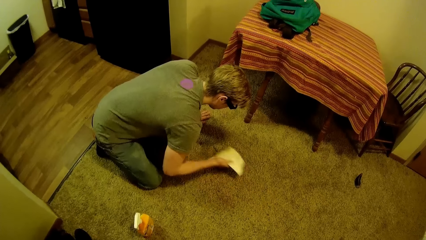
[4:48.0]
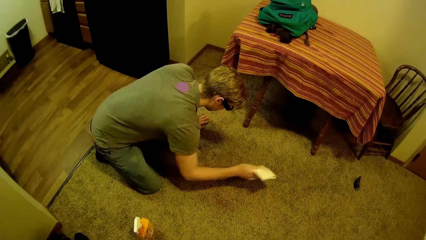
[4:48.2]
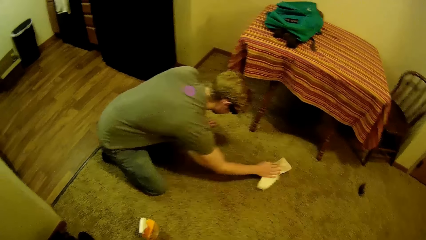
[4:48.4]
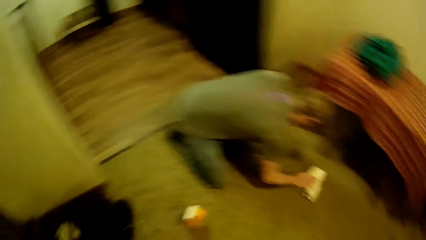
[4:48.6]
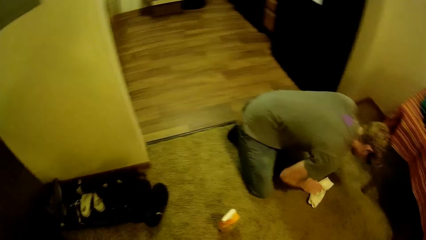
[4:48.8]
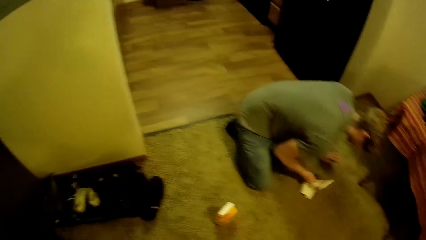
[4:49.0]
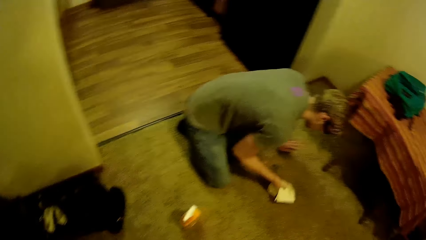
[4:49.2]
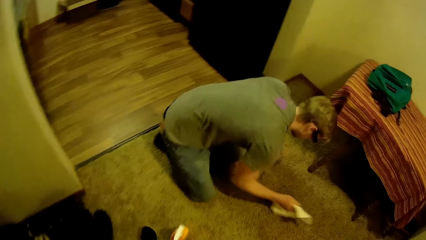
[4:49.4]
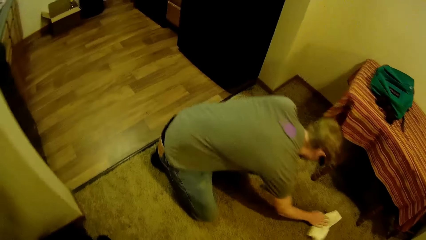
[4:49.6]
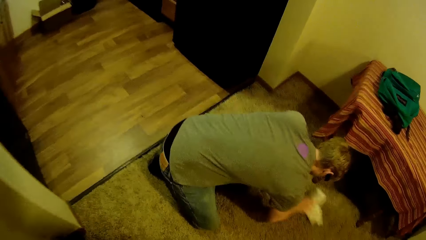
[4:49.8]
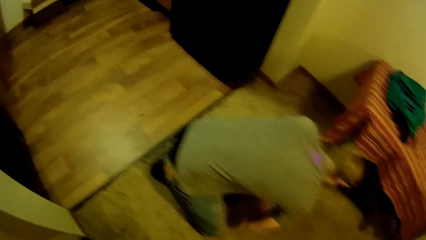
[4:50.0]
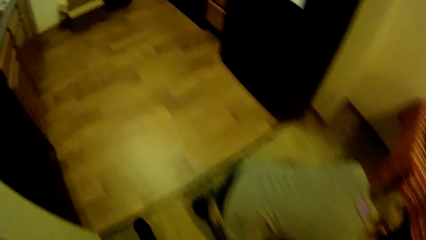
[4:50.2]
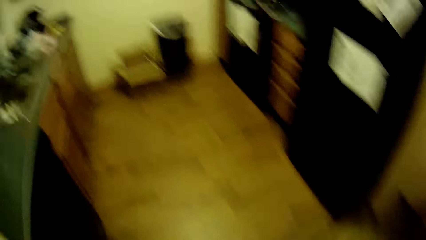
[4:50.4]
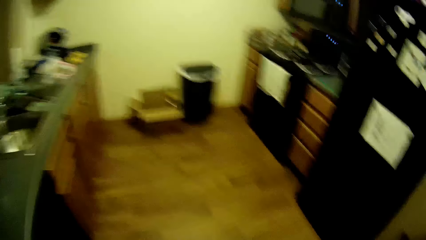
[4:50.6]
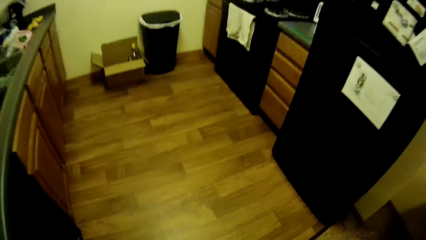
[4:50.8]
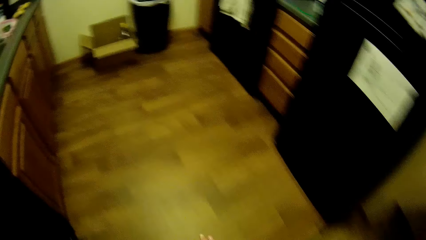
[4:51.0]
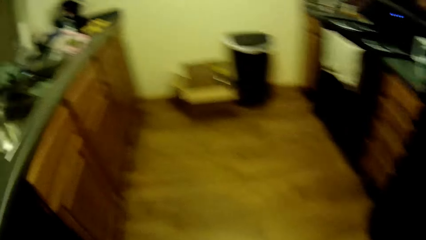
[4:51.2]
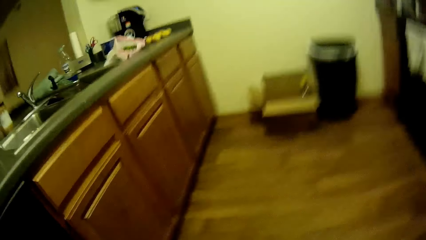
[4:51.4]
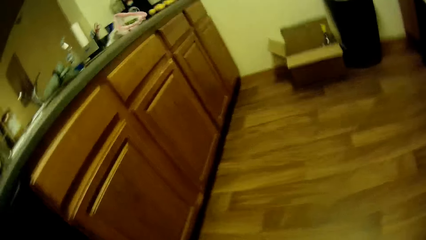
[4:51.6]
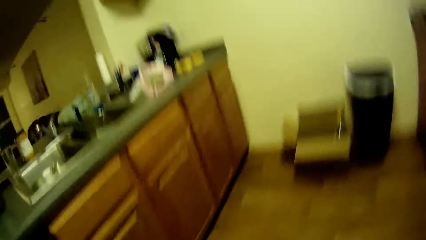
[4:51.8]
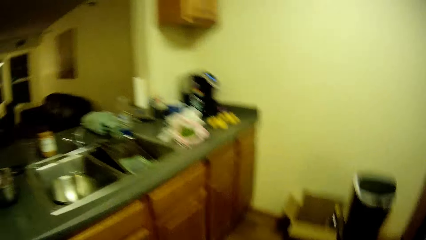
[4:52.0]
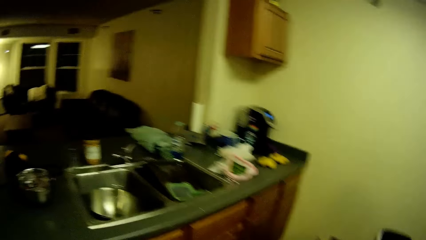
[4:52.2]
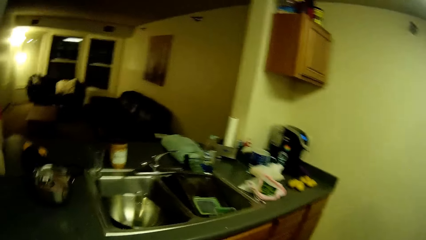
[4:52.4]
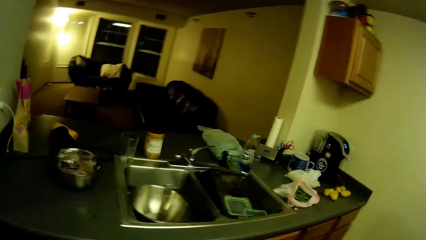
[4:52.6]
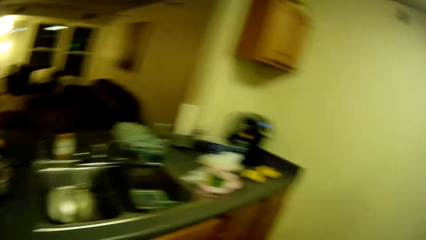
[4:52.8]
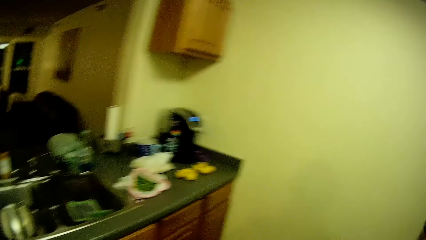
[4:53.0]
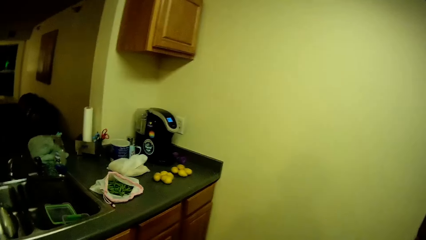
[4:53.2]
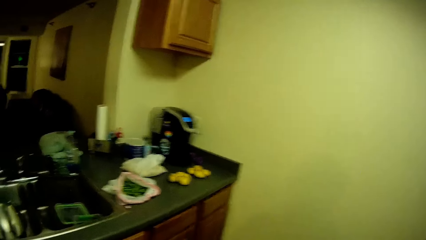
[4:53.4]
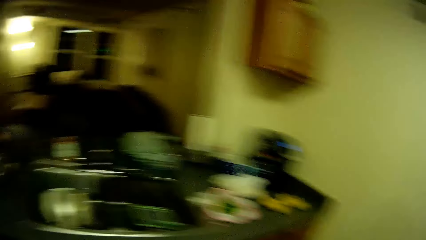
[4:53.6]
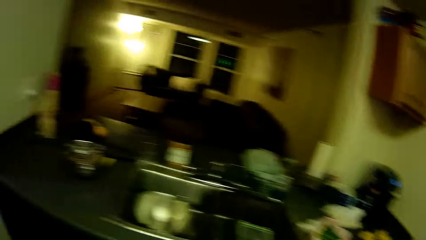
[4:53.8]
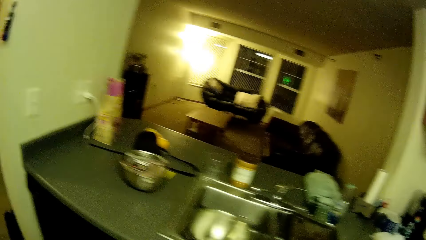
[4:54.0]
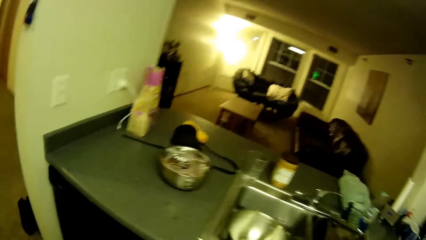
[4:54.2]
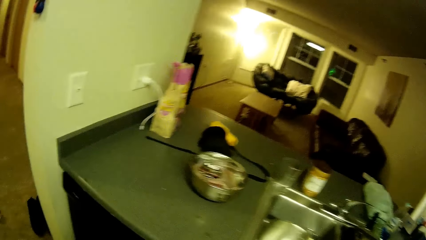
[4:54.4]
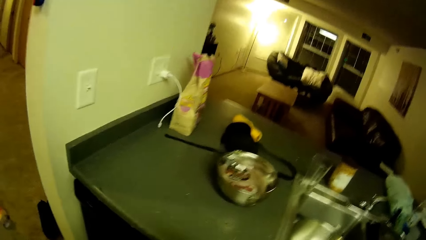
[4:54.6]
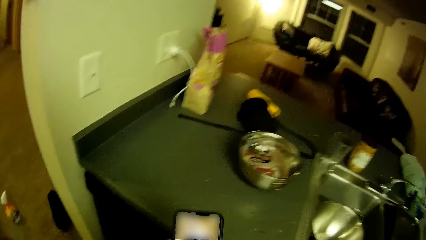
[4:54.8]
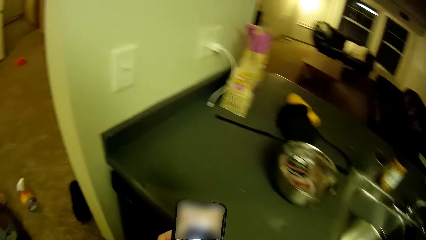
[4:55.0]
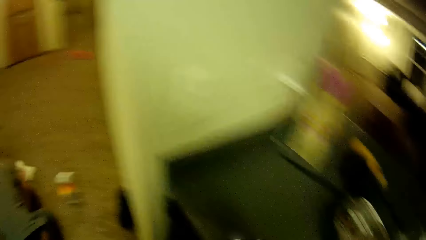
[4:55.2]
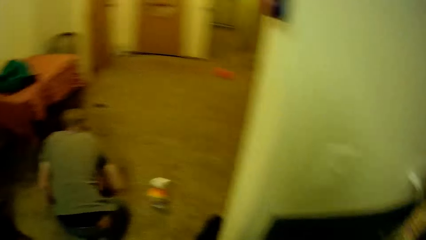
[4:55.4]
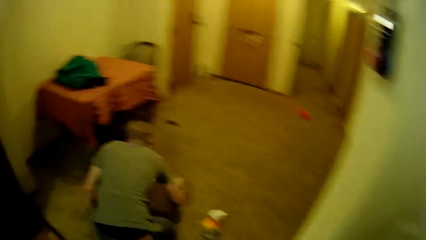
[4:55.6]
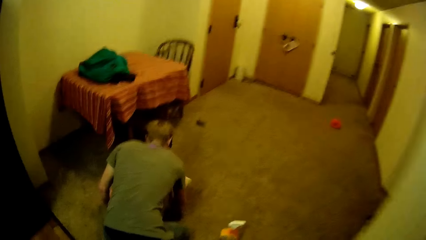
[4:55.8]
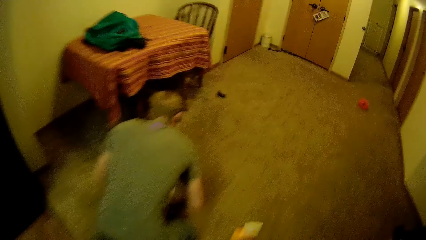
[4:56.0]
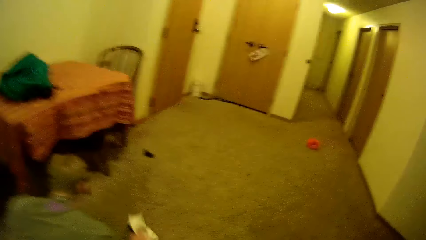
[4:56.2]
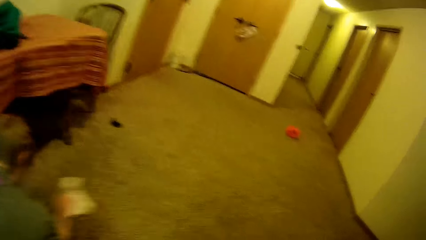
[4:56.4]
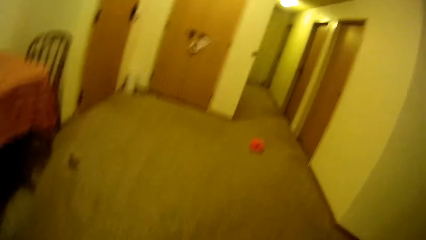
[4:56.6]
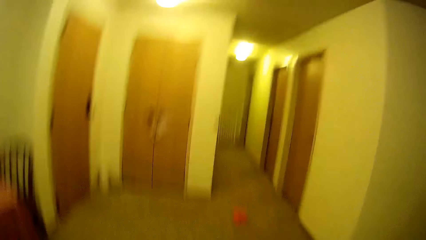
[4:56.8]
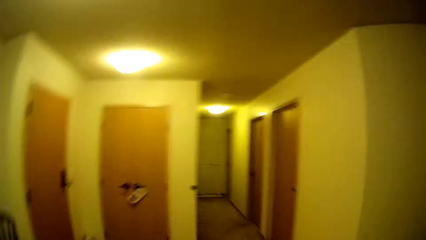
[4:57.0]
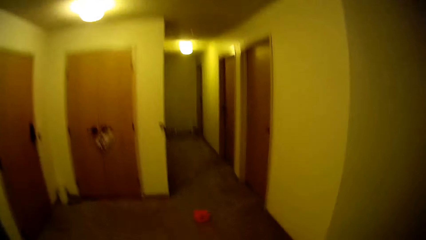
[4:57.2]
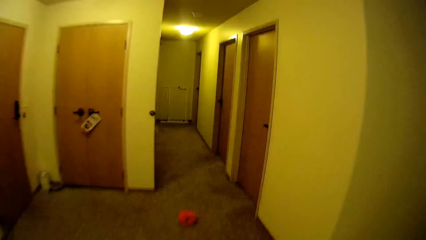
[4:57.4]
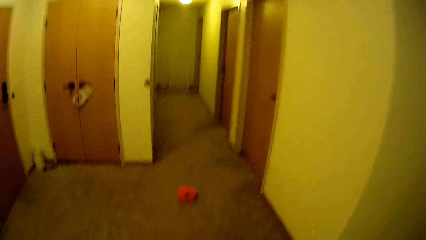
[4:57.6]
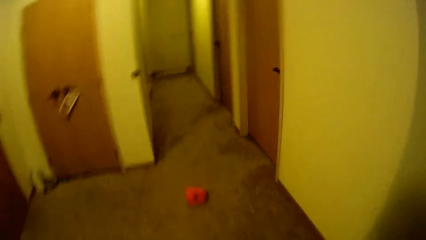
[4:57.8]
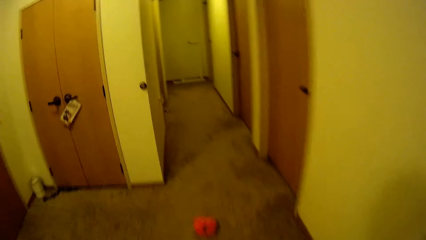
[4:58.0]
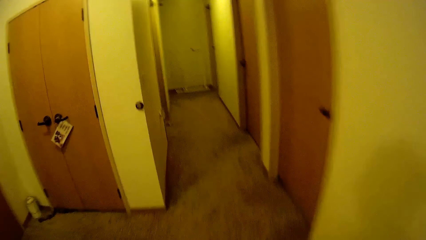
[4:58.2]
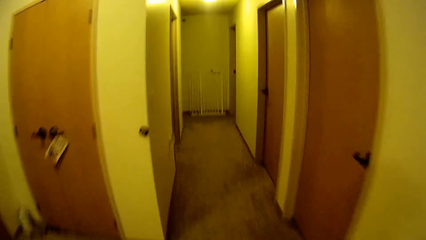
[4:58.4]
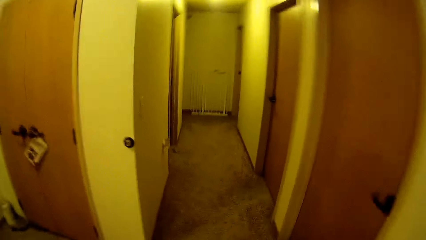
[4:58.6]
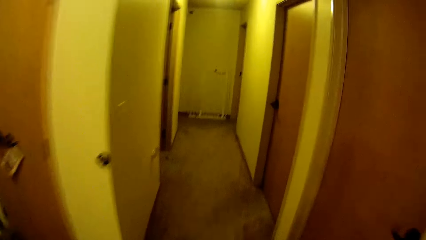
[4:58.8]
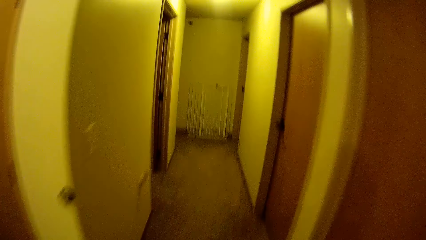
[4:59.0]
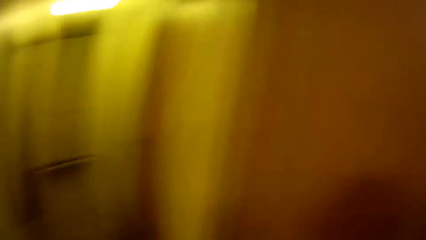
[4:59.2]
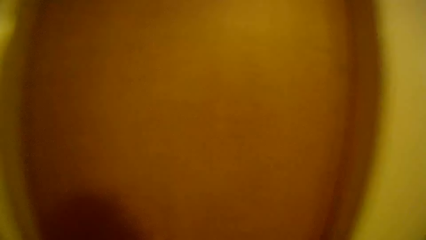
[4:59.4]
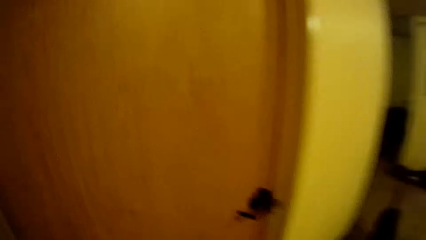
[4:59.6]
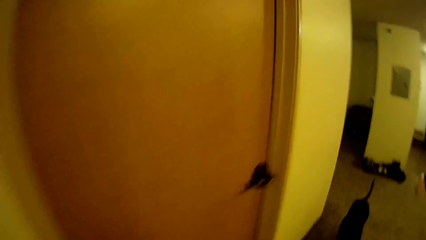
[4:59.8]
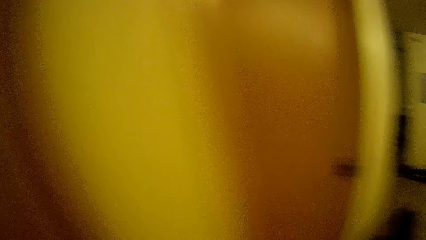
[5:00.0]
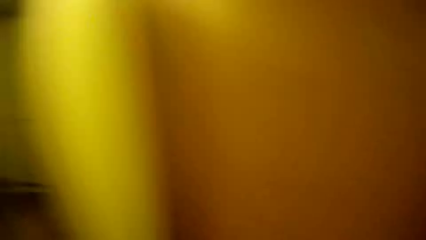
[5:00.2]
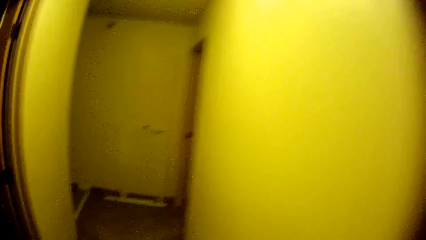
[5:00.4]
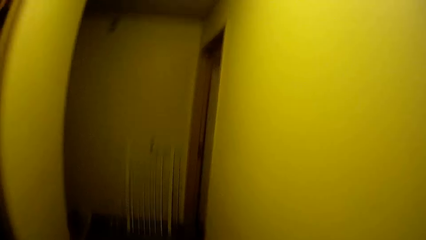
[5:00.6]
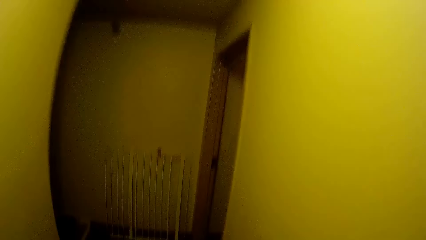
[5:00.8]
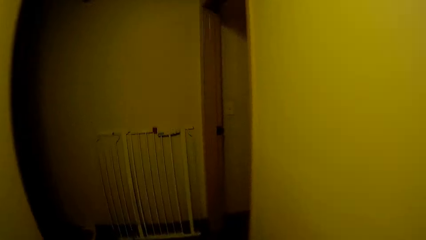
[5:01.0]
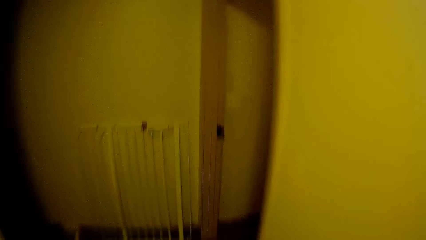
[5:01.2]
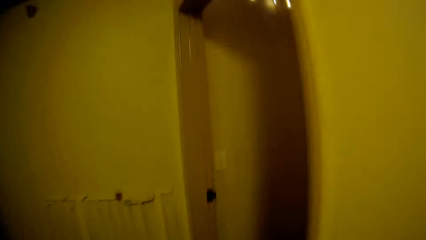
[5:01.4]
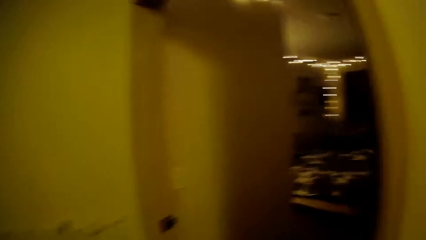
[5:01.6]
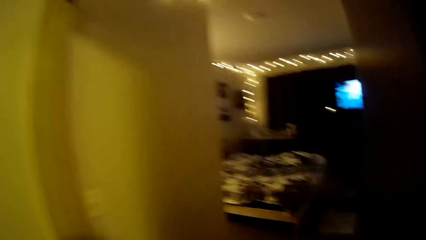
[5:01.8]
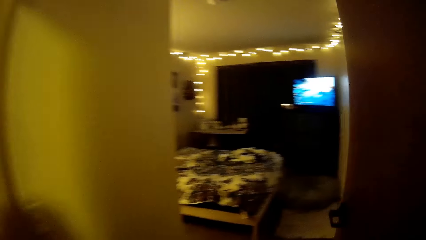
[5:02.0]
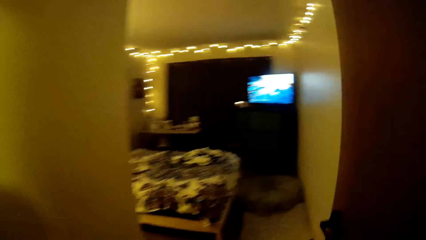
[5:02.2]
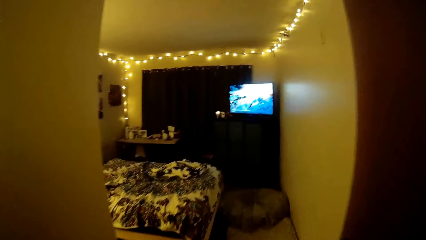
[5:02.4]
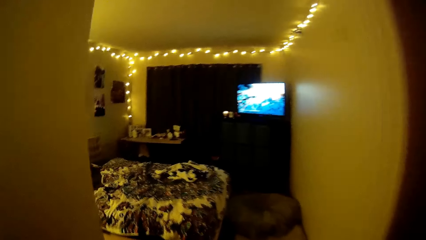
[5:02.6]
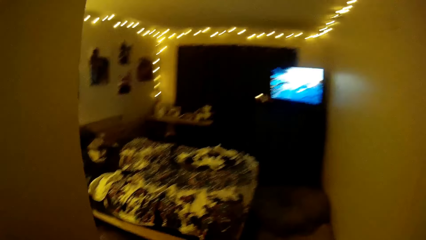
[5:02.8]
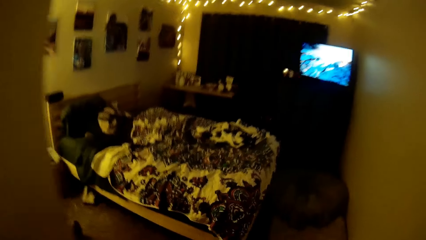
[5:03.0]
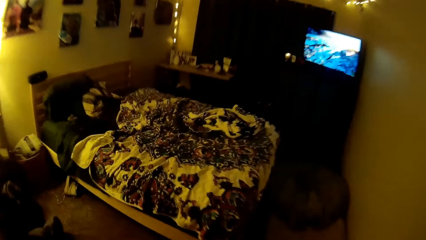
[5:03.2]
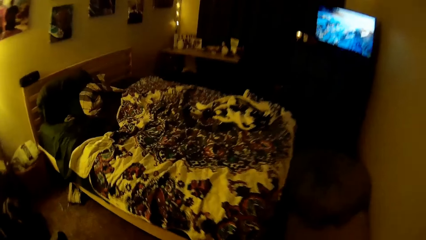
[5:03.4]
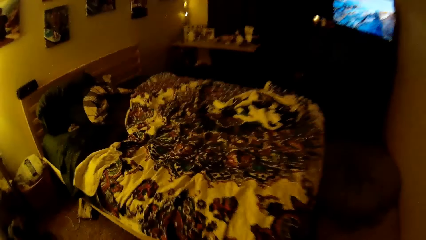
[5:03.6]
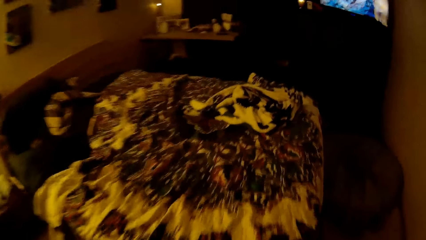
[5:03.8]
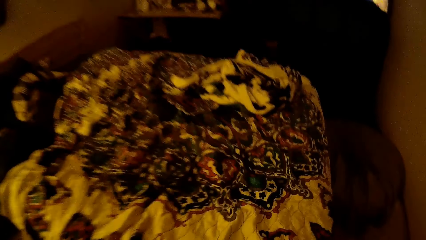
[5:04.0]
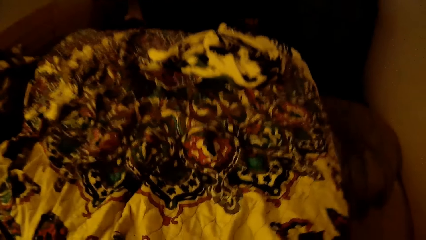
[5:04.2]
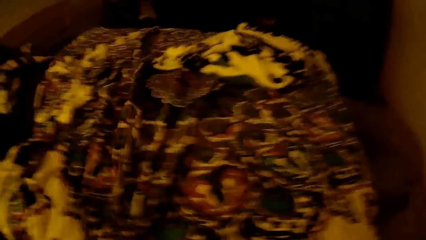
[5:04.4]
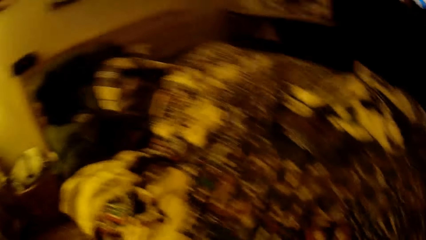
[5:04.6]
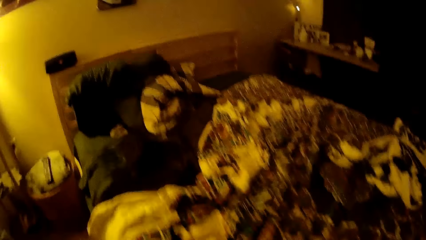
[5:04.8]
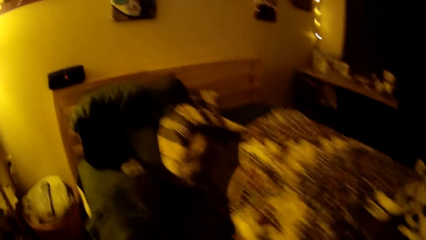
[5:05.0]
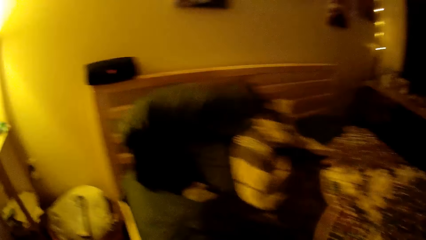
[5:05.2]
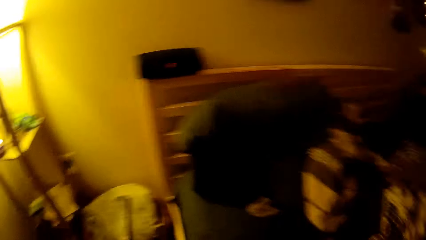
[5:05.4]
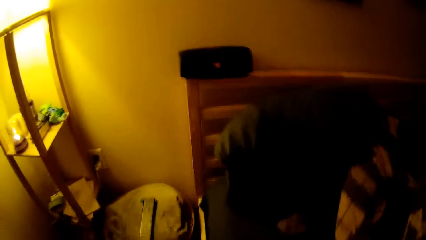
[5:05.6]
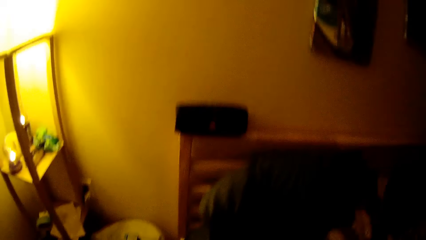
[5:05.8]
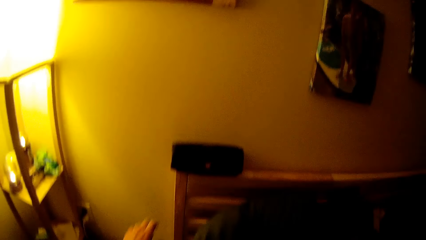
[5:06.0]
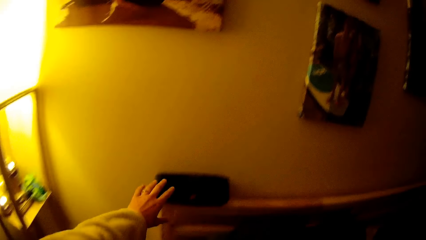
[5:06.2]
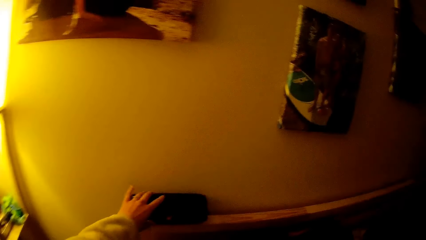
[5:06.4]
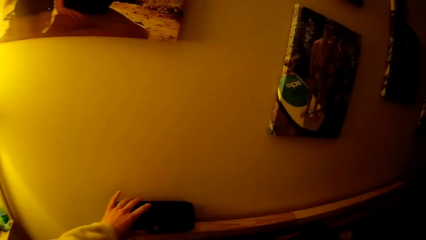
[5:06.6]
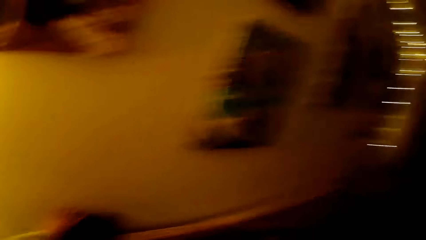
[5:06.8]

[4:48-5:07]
The camera wearer walks toward the kitchen. He looks around the kitchen. He walks to a bedroom in the apartment. He adjusts a bedsheet on a bed in the bedroom. He holds the duvet. He looks around the bedroom. He picks up a stereo on the bed headboard's rail with his left hand.
